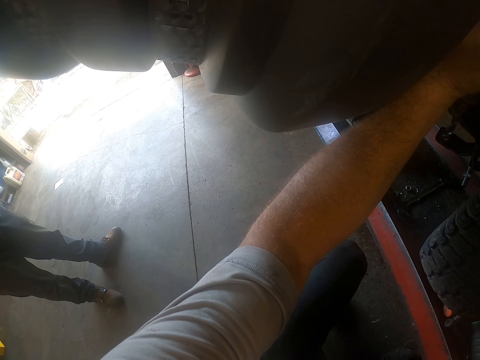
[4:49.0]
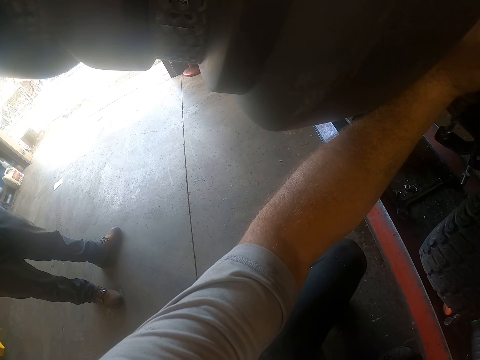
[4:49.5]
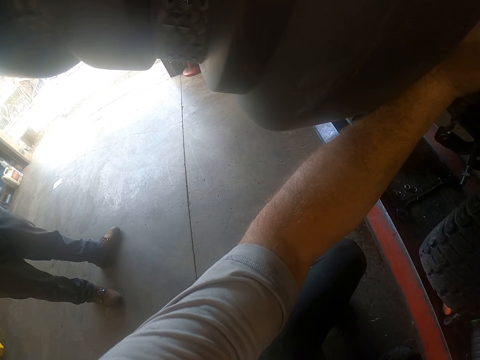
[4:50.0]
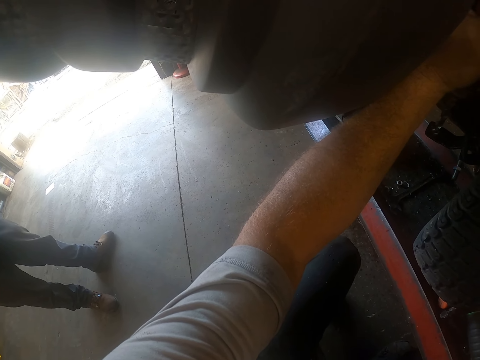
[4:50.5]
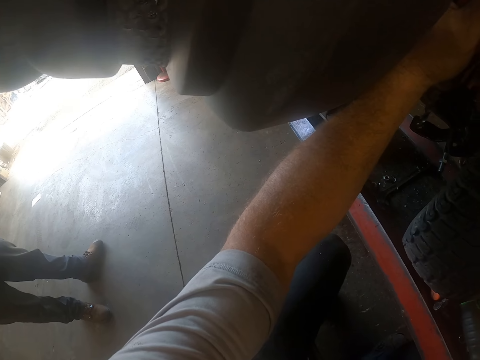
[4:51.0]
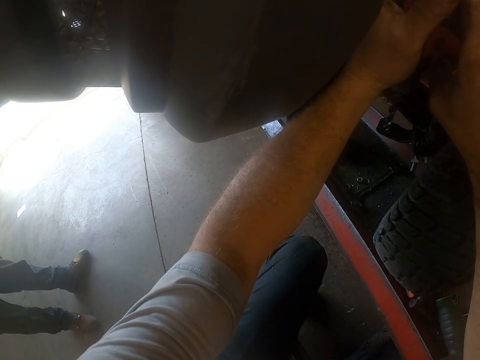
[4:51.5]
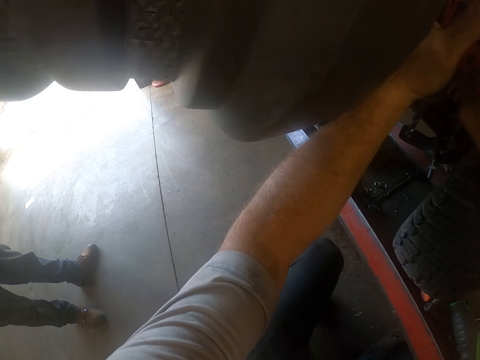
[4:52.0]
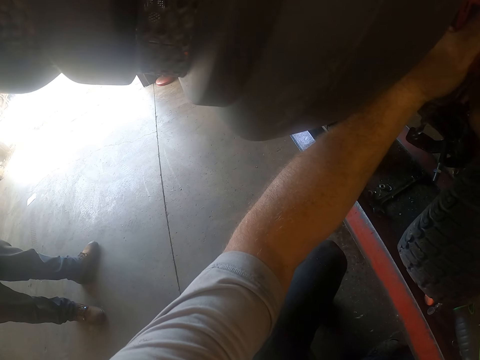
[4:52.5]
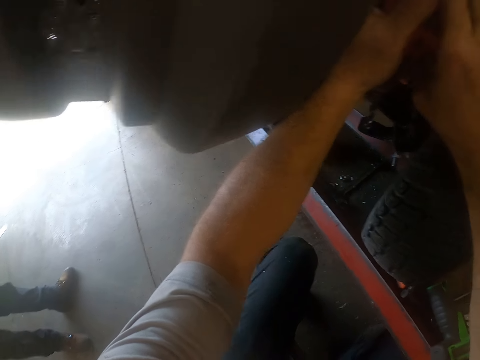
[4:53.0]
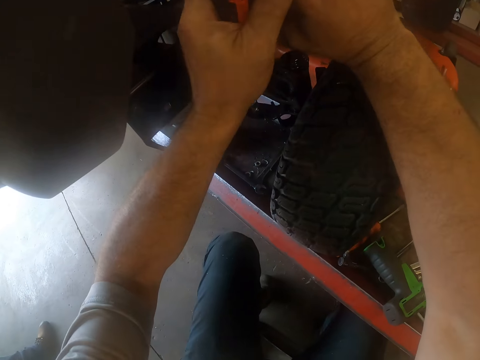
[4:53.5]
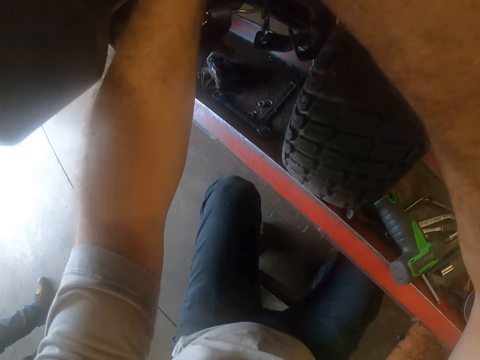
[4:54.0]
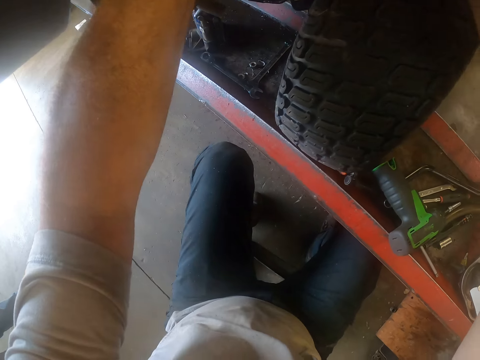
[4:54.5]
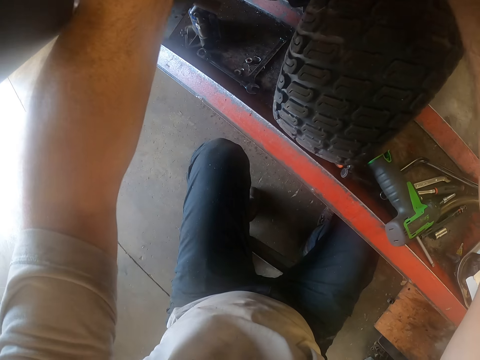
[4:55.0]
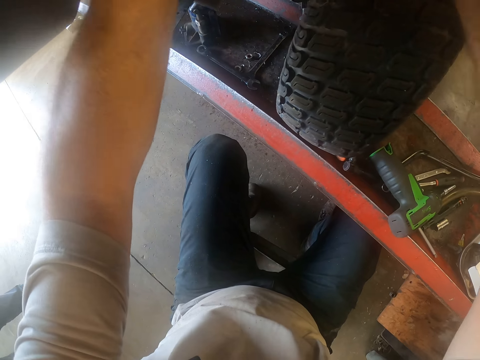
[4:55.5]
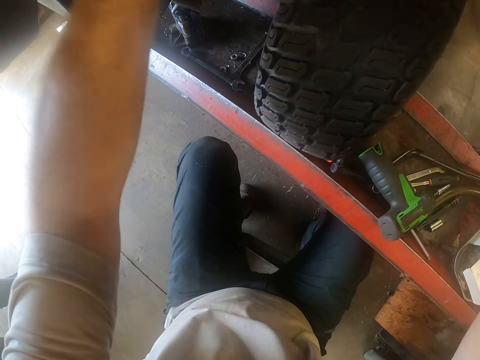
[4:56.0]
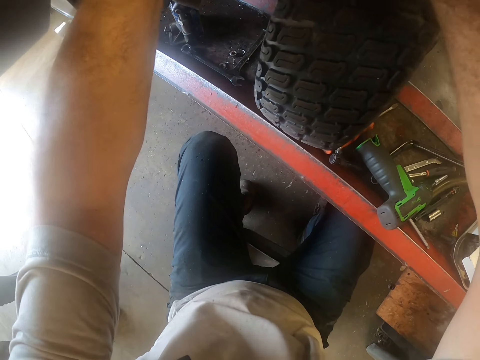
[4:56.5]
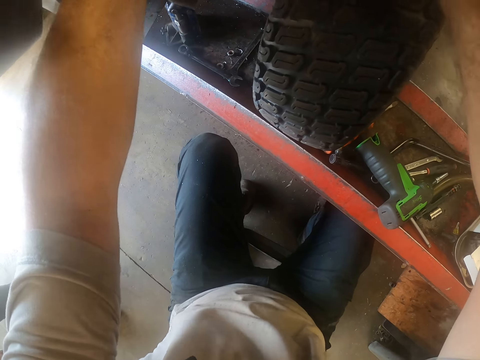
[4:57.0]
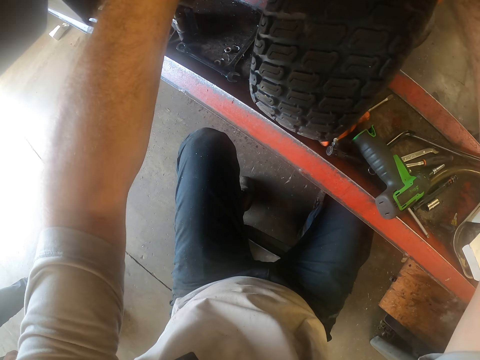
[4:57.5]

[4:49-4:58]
The camera wearer drills the lawn mower on the lift with the cordless drill machine in his hands.

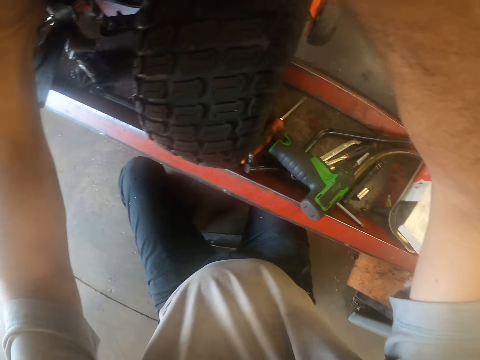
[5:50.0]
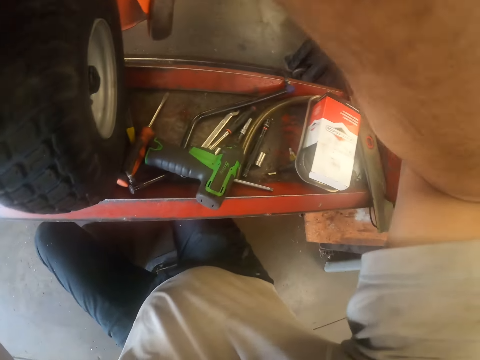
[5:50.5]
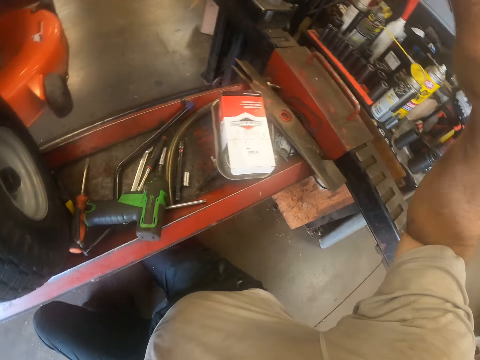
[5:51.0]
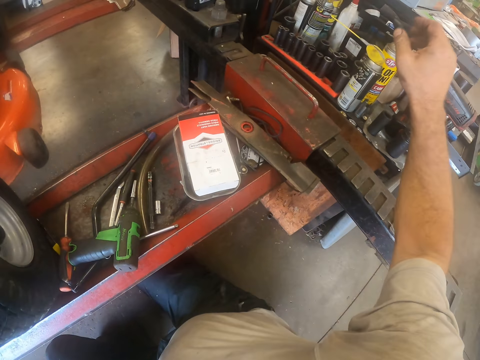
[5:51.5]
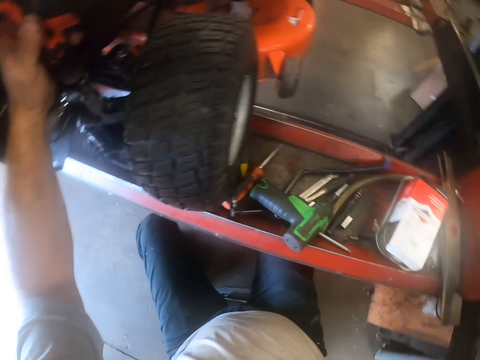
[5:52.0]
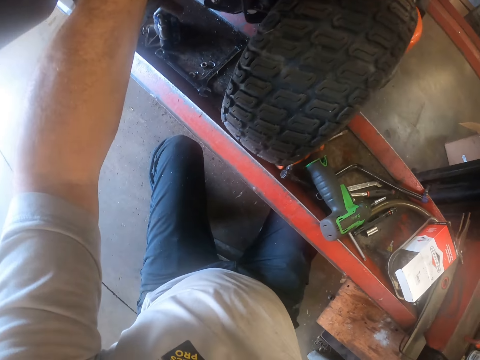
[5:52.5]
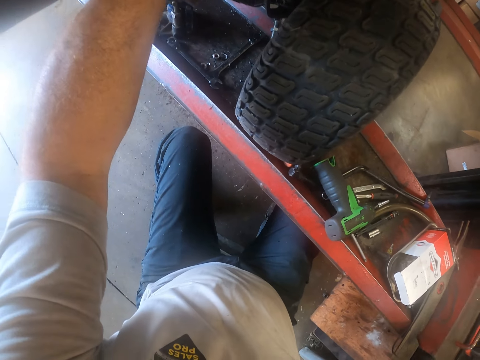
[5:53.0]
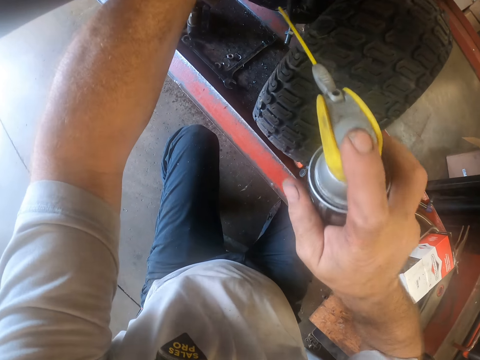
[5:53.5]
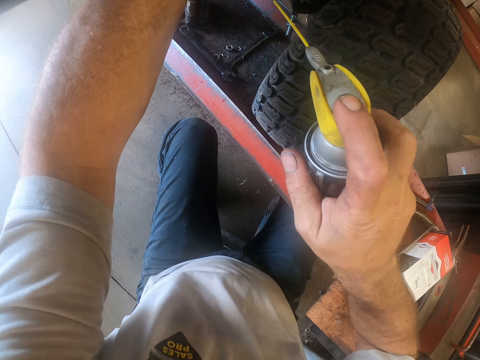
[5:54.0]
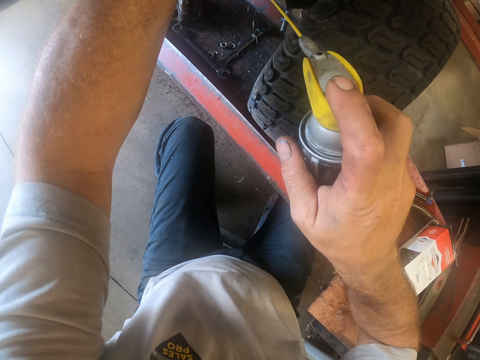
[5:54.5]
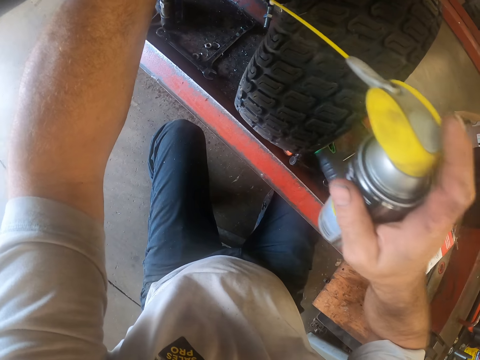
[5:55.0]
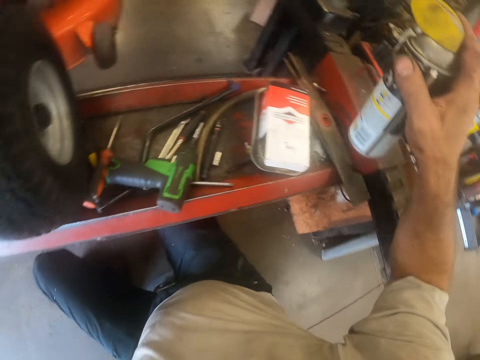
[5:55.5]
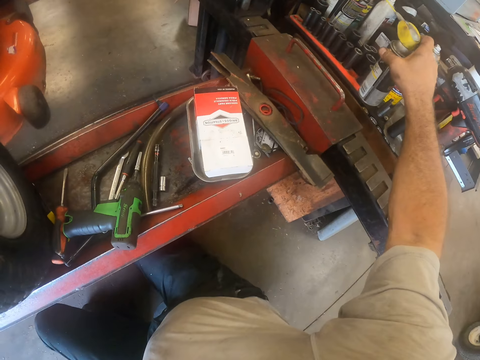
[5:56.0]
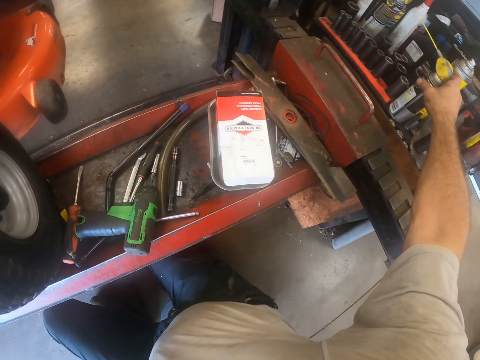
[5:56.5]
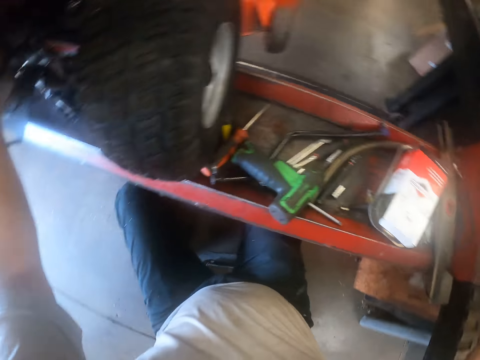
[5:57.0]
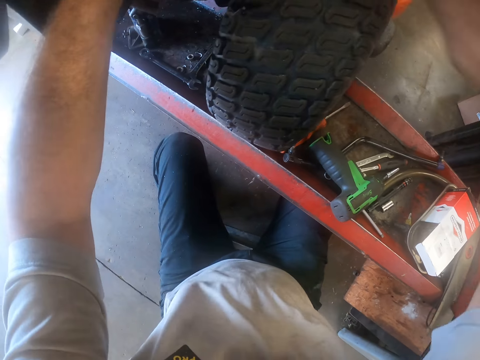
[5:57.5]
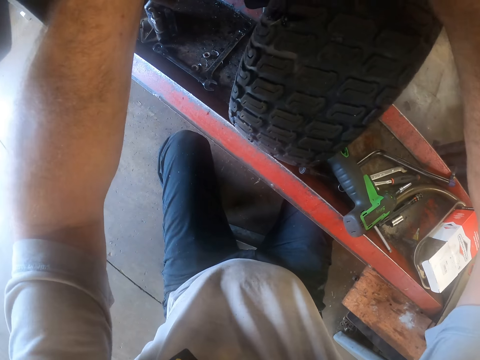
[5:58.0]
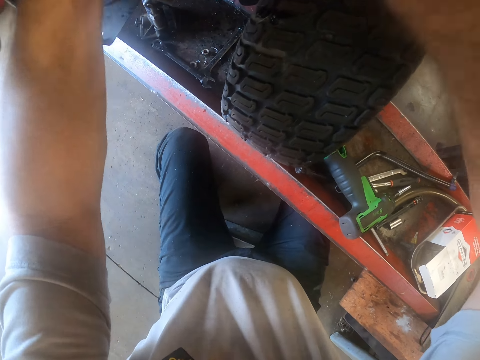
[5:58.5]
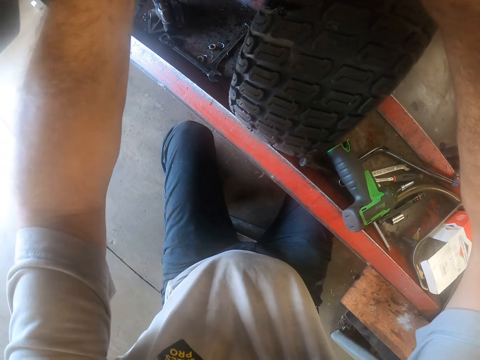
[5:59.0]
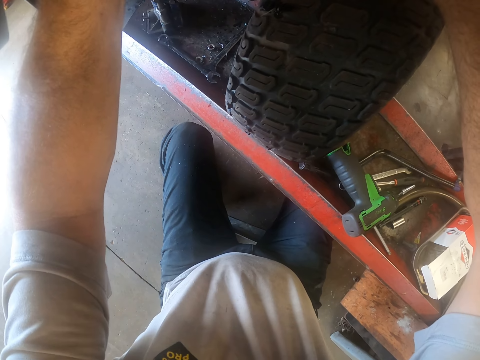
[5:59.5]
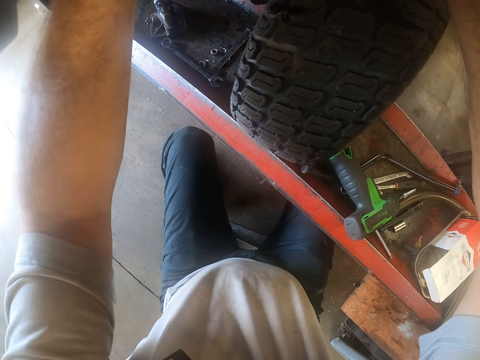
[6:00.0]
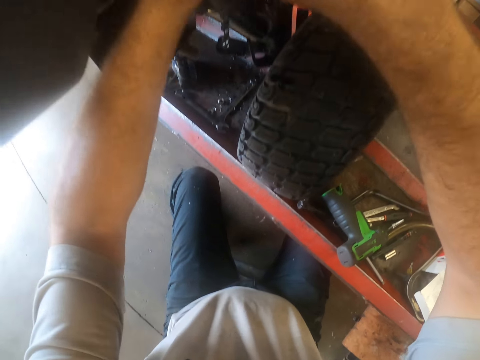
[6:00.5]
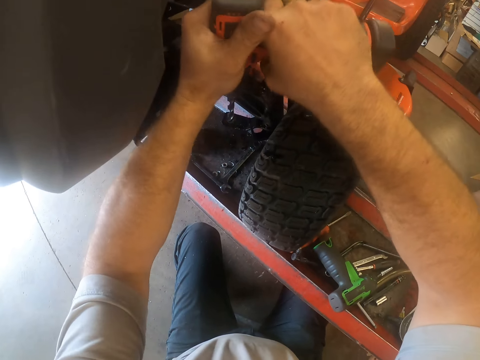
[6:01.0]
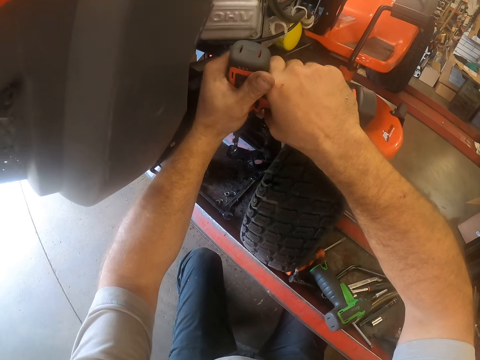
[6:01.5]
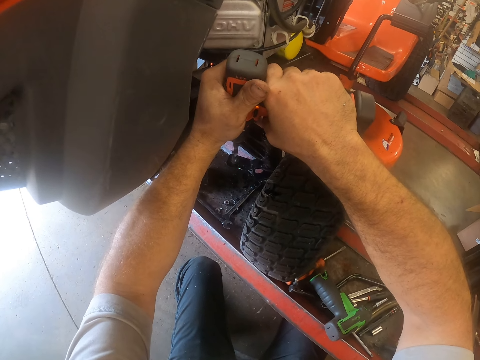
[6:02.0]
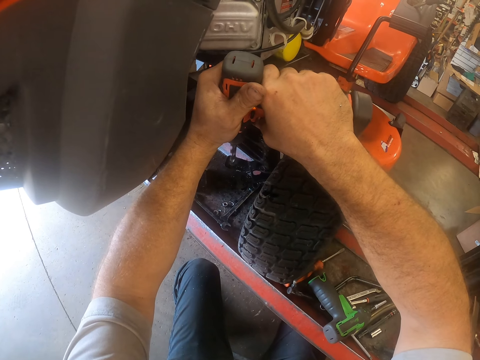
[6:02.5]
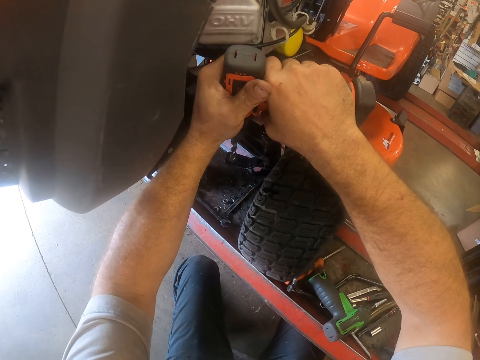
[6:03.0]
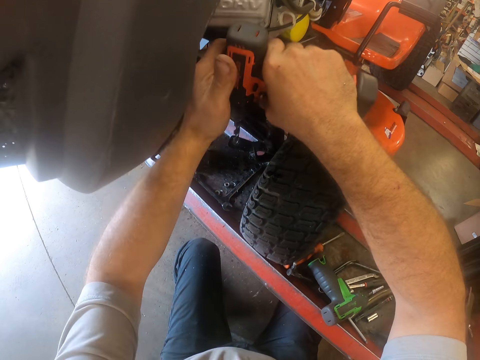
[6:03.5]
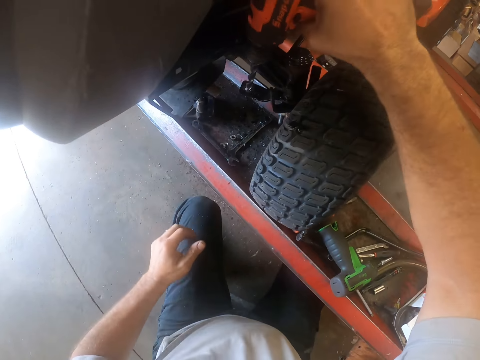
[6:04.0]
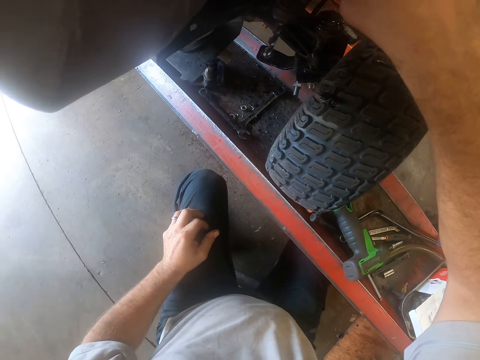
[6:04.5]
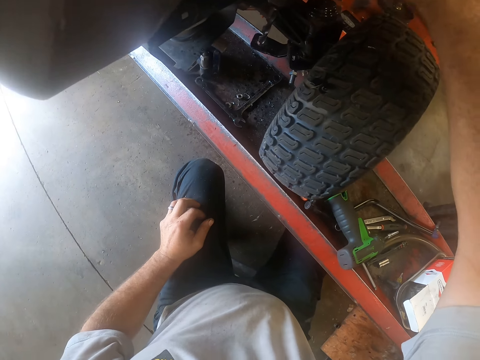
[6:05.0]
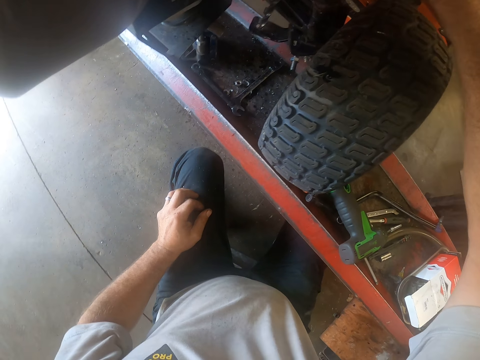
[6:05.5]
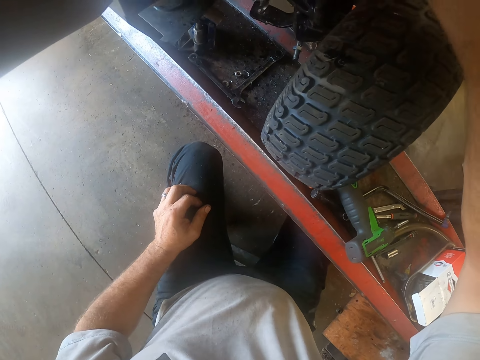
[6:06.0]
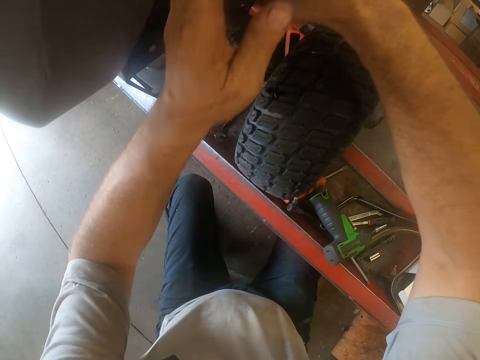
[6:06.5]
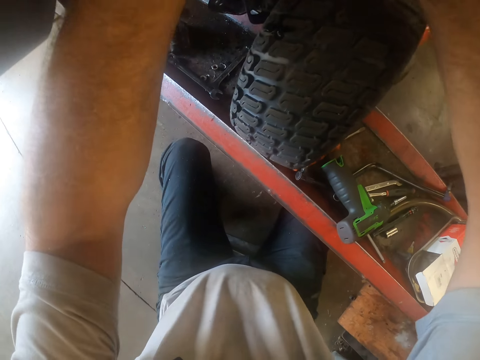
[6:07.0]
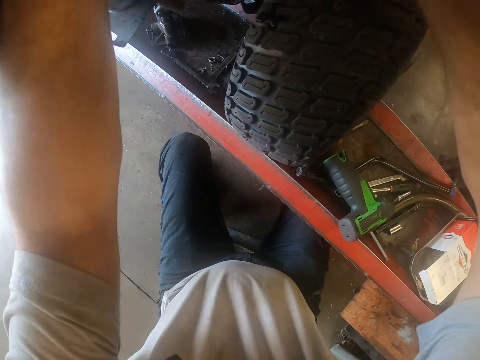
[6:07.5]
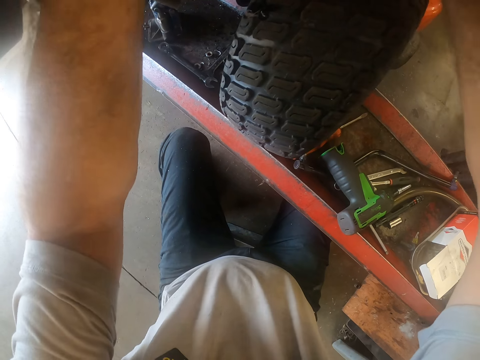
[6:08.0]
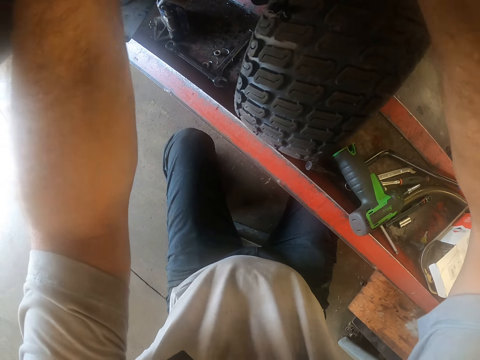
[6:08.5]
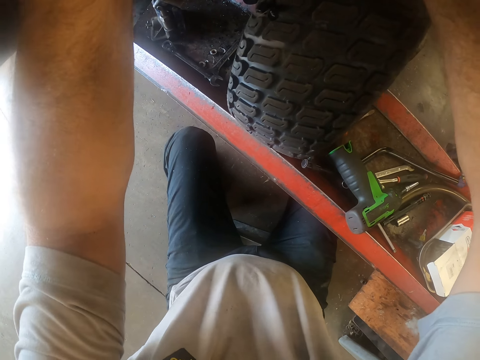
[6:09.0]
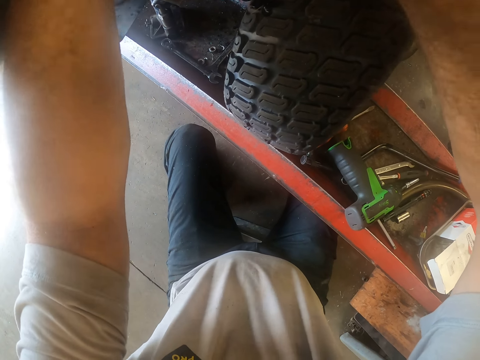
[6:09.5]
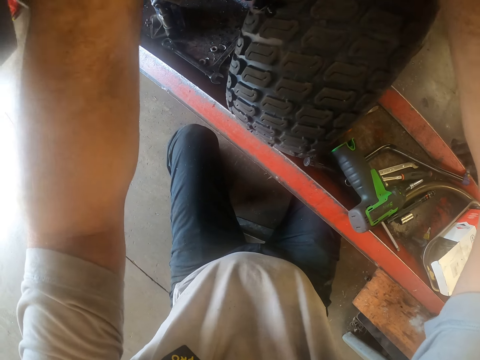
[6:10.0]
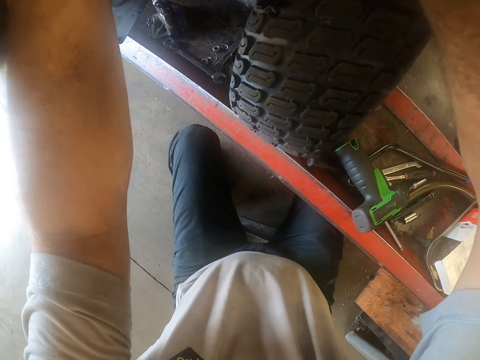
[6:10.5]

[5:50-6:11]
The camera wearer picks up a lubricant sprayer from a table with equipment with his right hand. He sprays a lubricant with the lubricant sprayer on the cordless drill machine on the lawn mower with his right hand. He drops the lubricant sprayer on the table with equipment with his right hand. He drills the lawn mower on the lift with the cordless drill machine in his hands. He fixes the lawn mower engine with the drilling machine. He removes his left hand from the cordless drill machine on the lawn mower. He drills the lawn mower on the lift with the cordless drill machine in his right hand. He holds the drill machine on the lawn mower on the lift with his left hand. He drills the lawn mower on the lift with the cordless drill machine in his hands.
